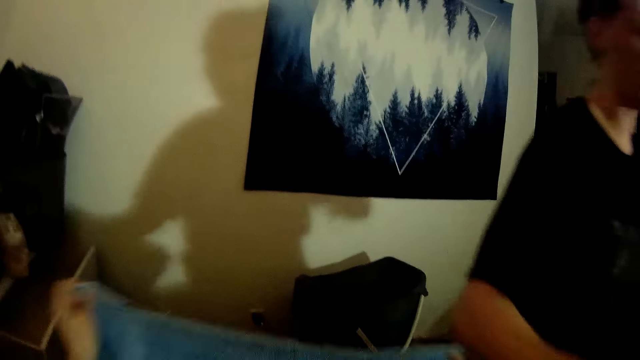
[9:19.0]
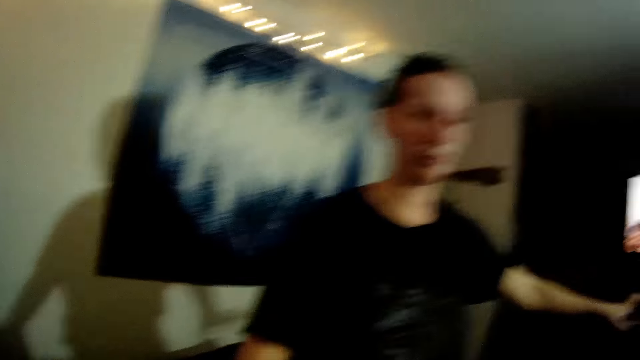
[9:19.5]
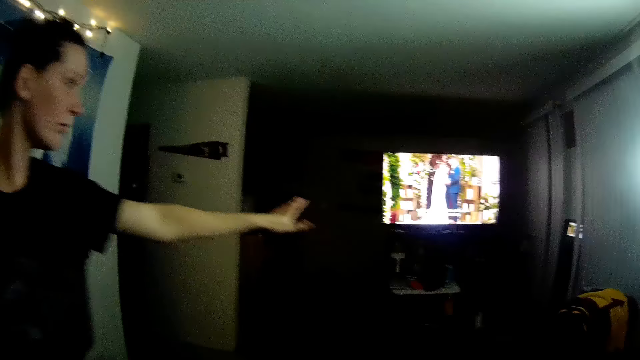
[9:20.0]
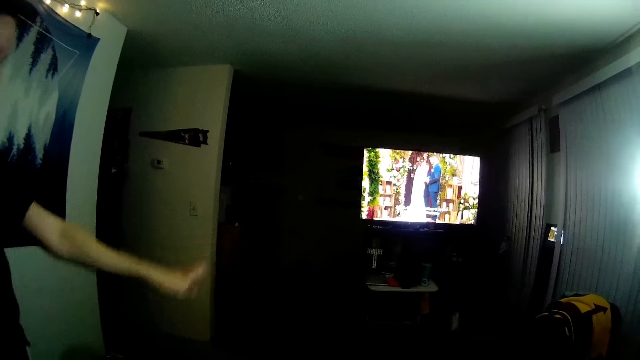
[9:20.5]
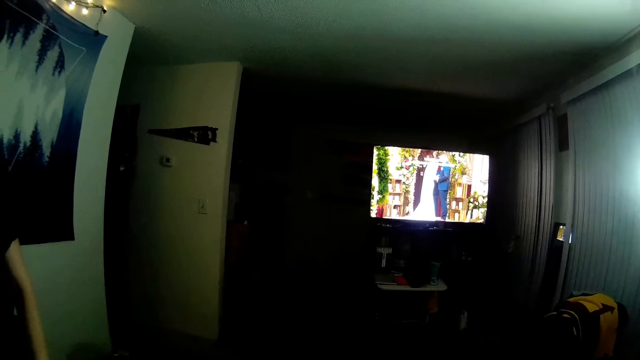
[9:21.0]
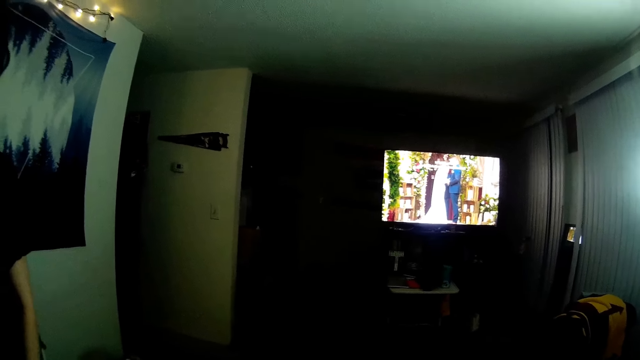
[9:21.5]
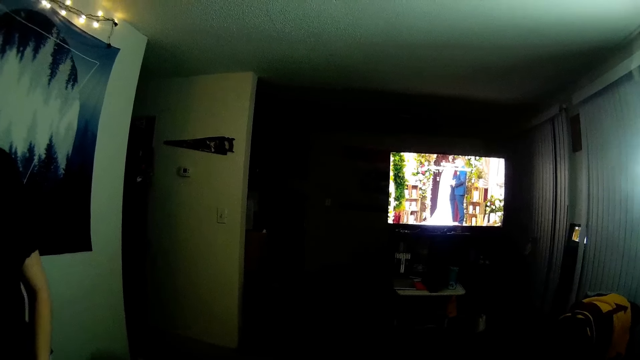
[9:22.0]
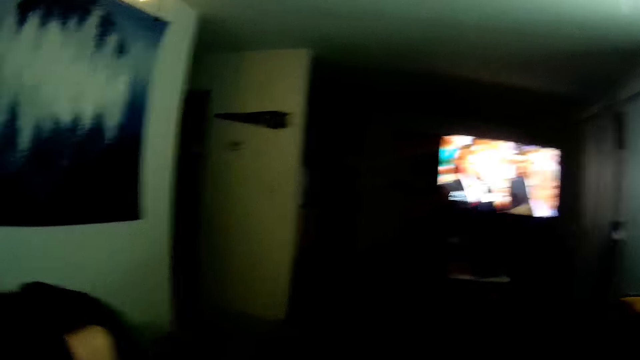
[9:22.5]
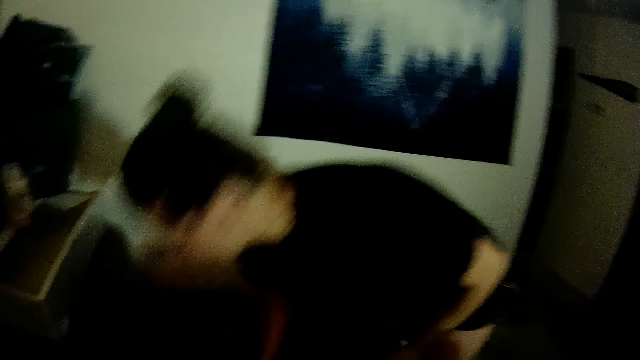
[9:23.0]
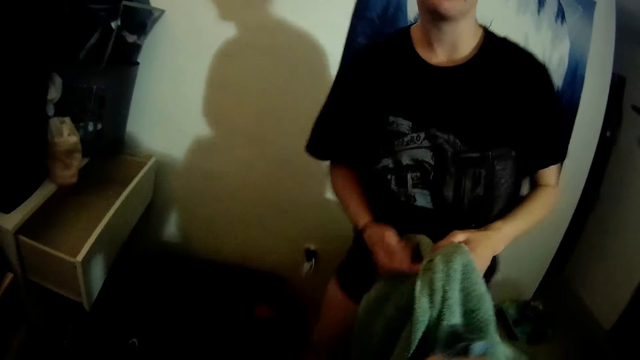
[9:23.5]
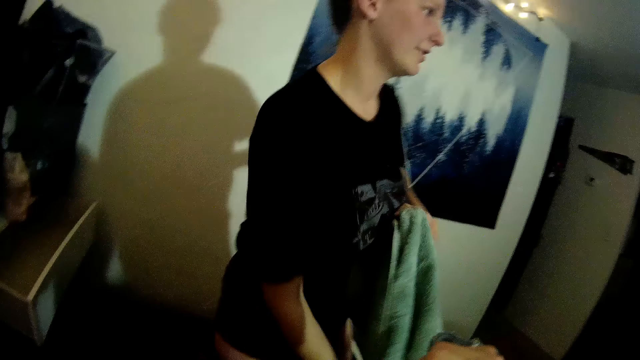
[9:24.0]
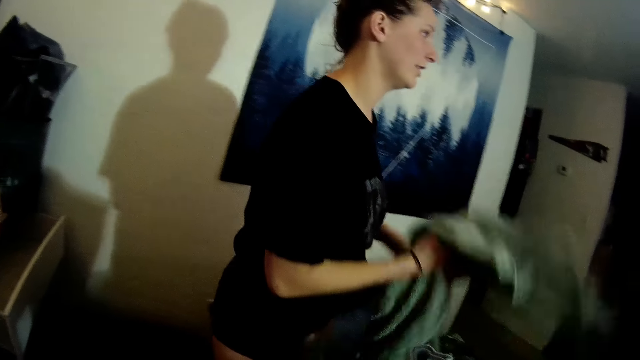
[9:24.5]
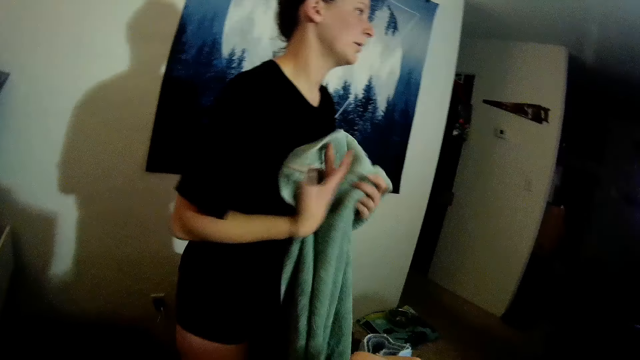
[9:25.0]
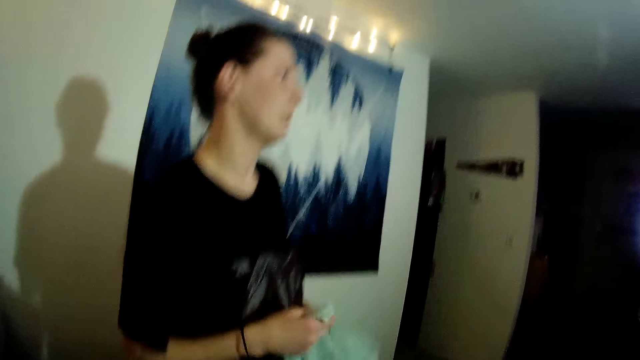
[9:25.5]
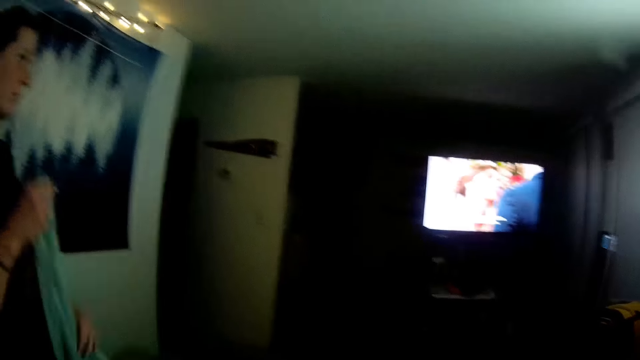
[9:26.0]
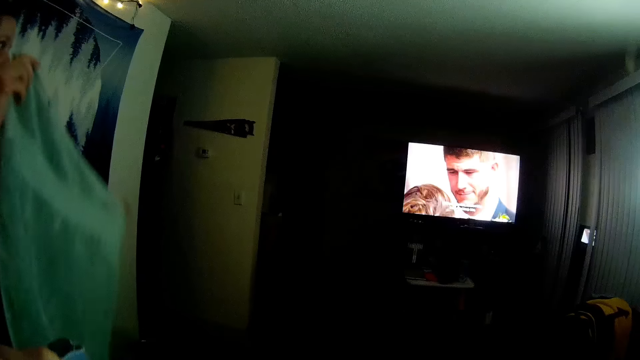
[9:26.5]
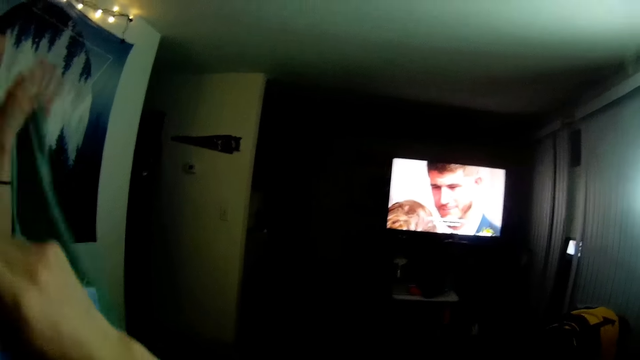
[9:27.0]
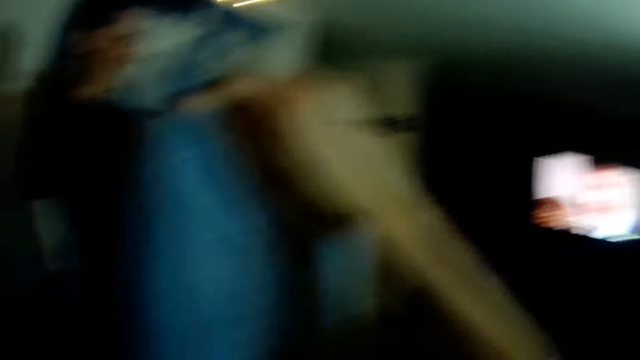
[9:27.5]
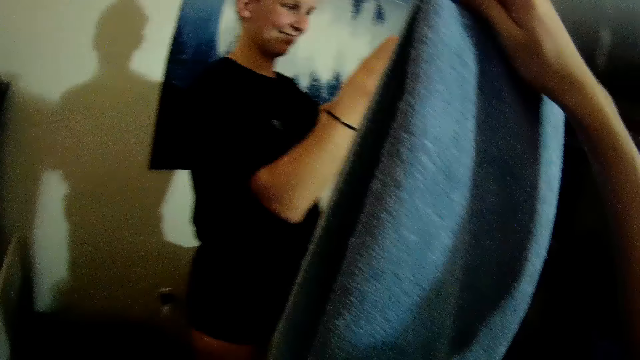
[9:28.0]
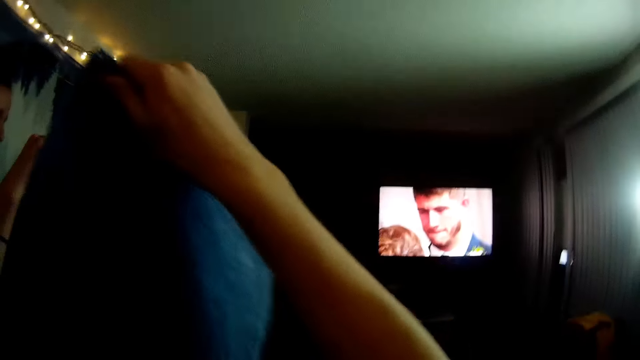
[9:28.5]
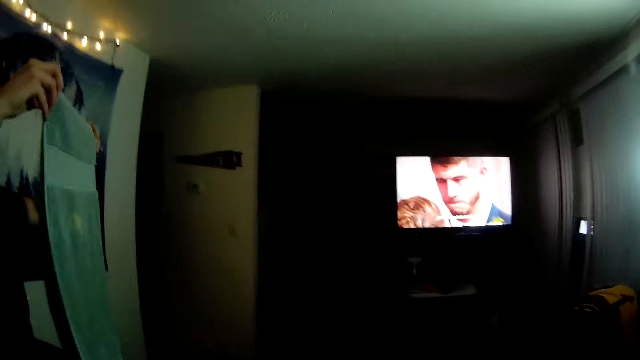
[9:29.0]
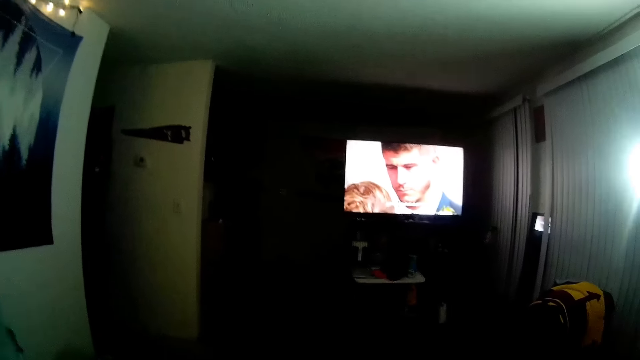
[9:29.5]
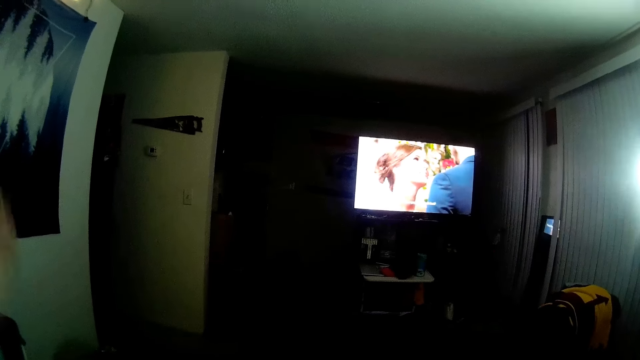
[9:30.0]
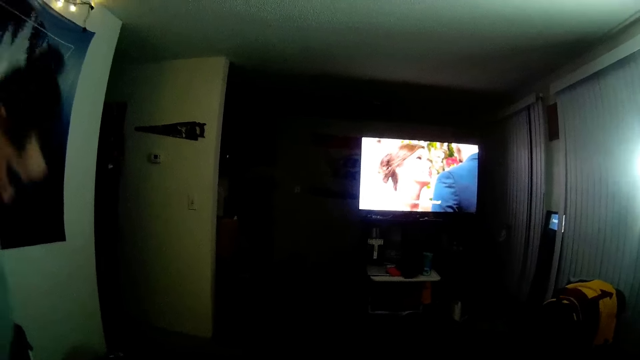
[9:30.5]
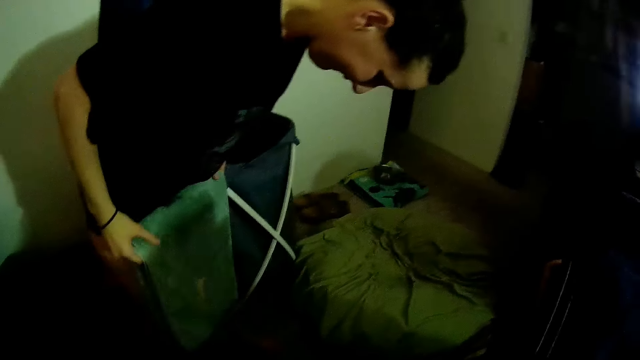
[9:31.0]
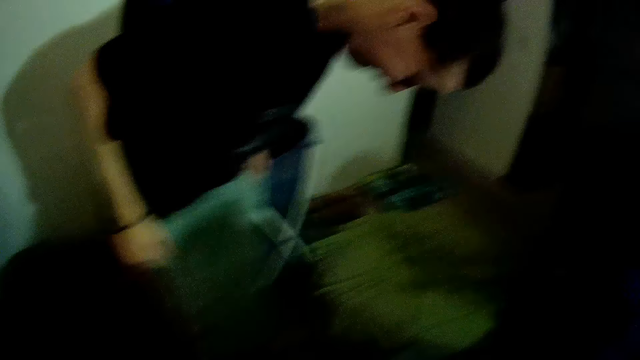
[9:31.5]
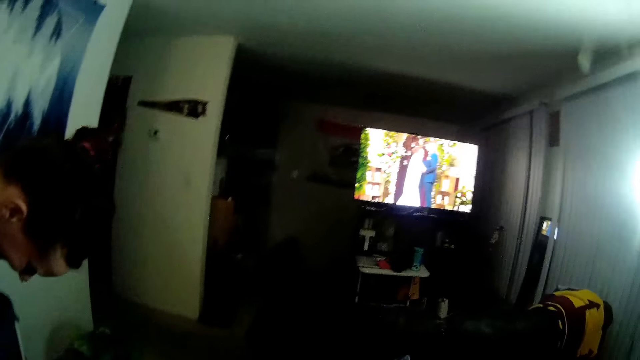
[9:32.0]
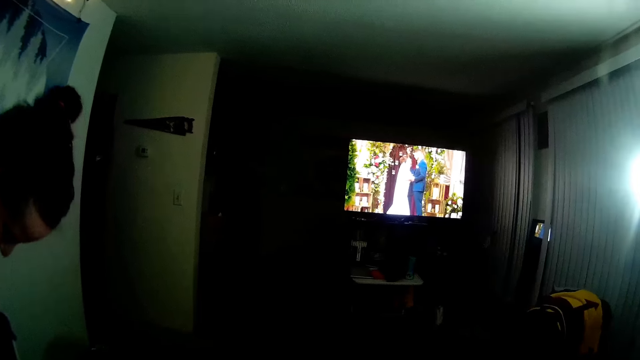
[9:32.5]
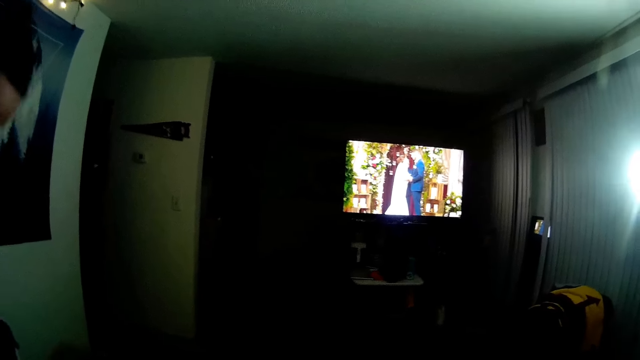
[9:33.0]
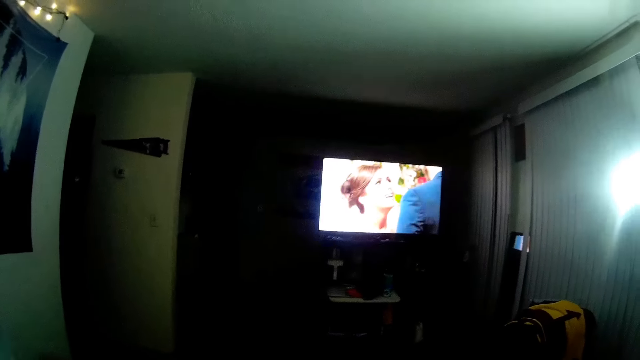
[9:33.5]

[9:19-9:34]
The camera wearer looks around. A person gestures with the left hand. The camera wearer folds the towel. The person picks a cloth on the floor with the right hand. The person folds the towel with both hands. The camera wearer lifts the towel with the right hand. They look around. The person folds the towel with both hands.

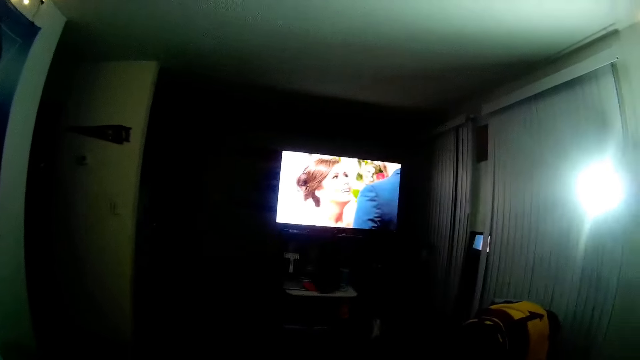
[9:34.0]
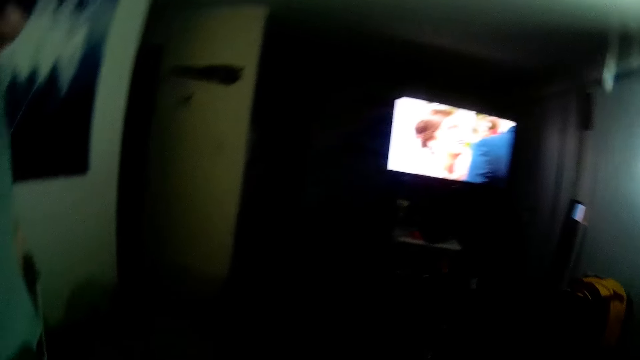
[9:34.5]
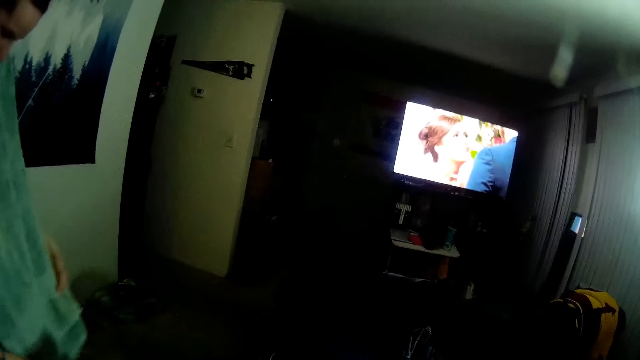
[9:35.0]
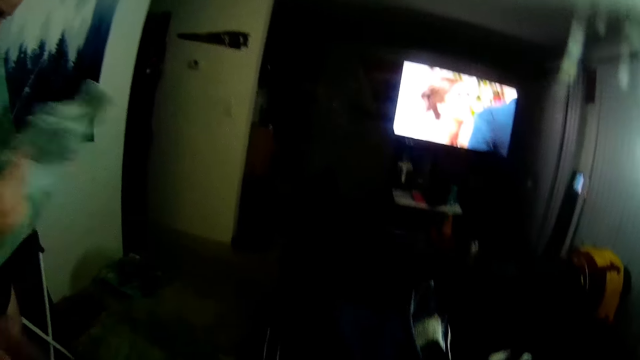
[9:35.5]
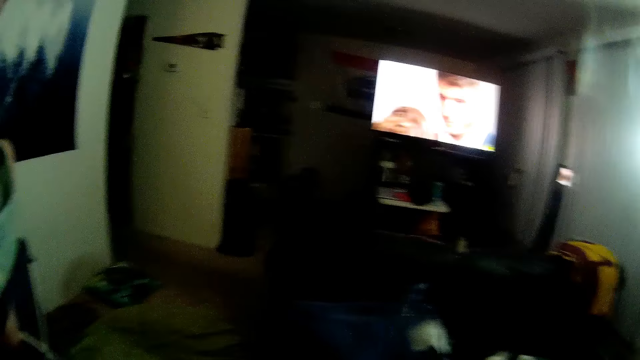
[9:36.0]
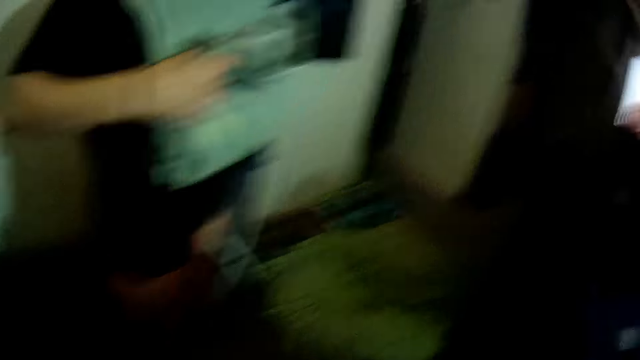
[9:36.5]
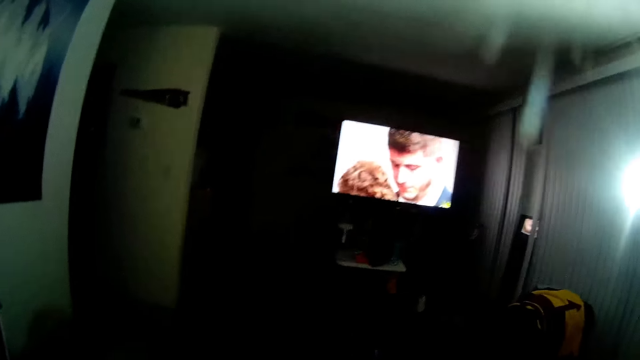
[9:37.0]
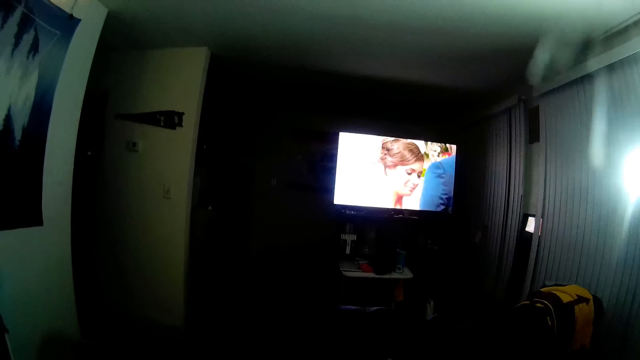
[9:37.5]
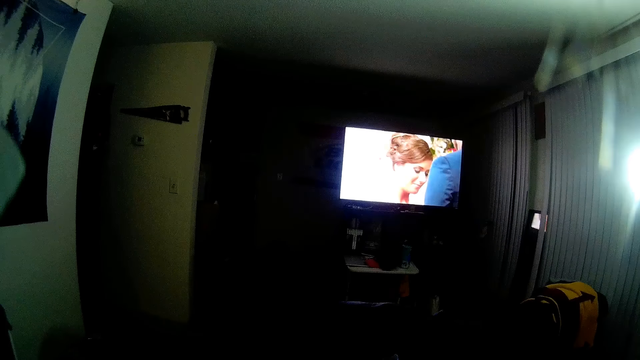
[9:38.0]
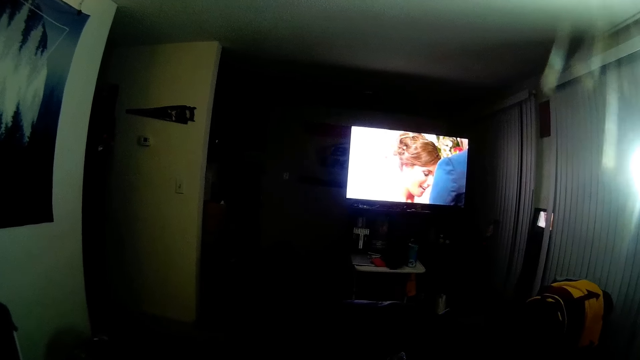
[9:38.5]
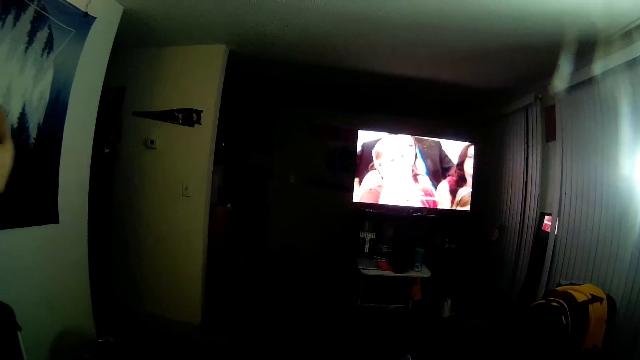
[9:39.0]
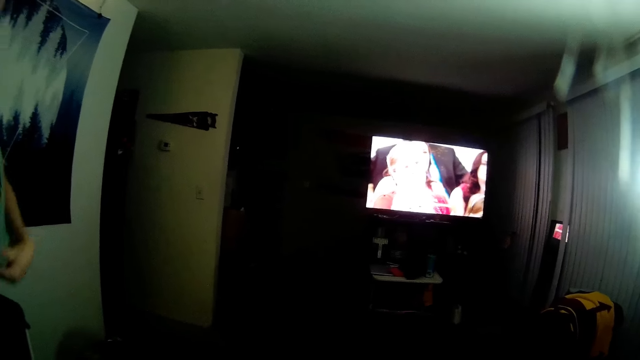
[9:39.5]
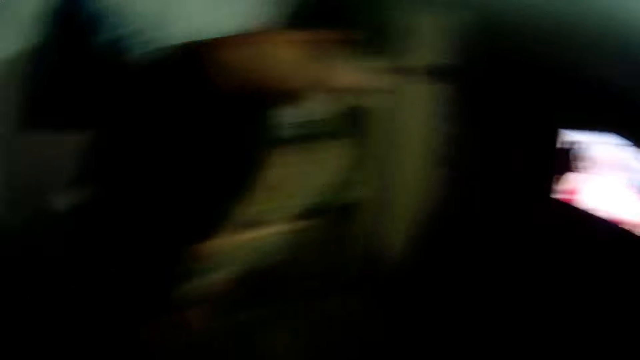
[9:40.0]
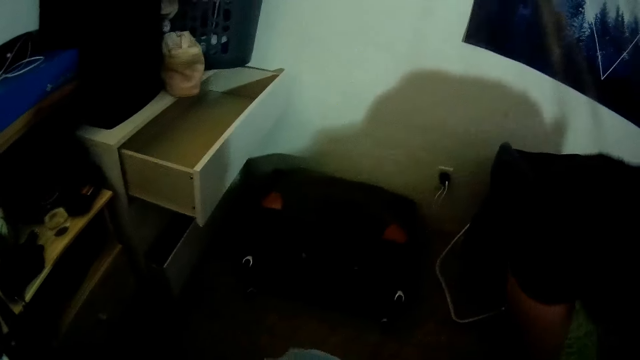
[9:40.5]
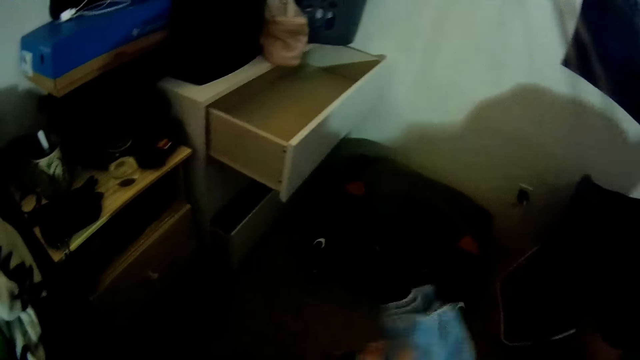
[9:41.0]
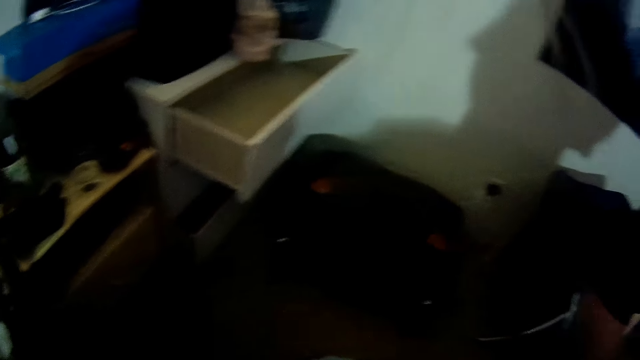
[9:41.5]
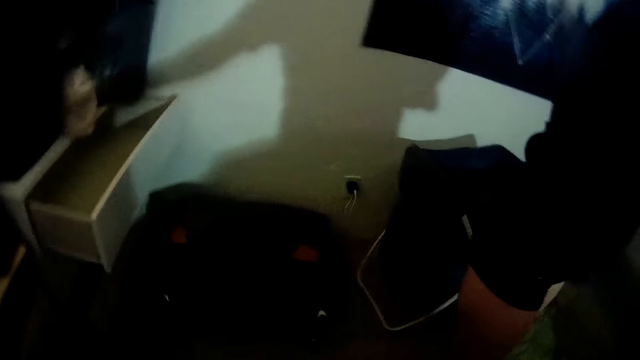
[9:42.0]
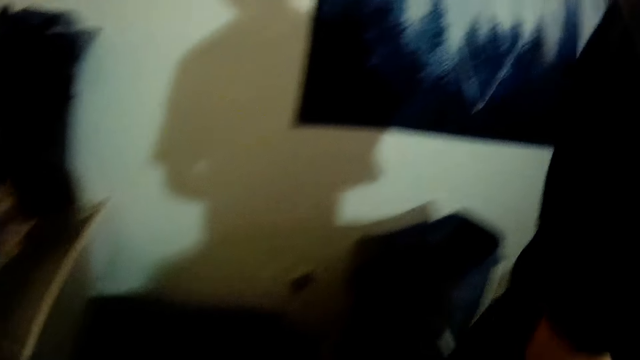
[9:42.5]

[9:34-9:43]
The camera wearer looks at the television. A person folds the towel with both hands. The camera wearer folds the towel. The person holds the towel on the chest with both hands.
